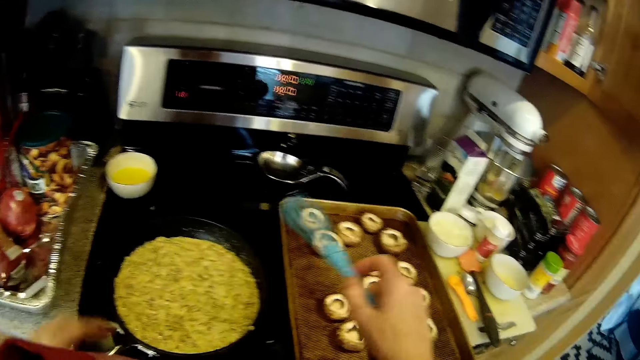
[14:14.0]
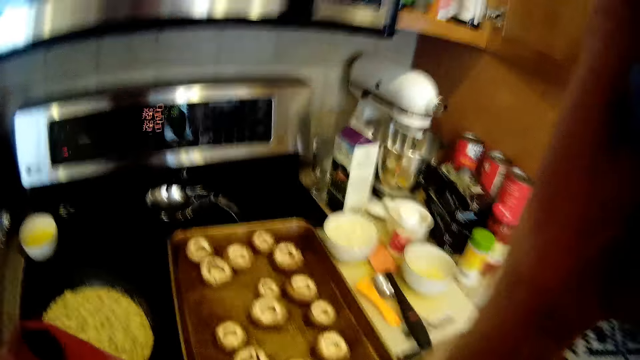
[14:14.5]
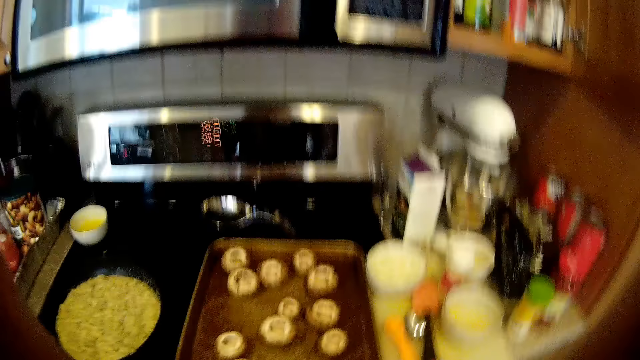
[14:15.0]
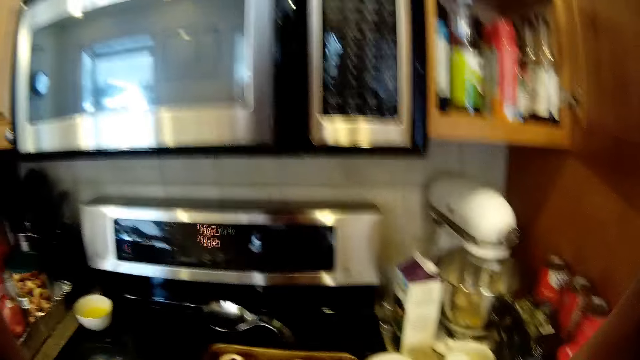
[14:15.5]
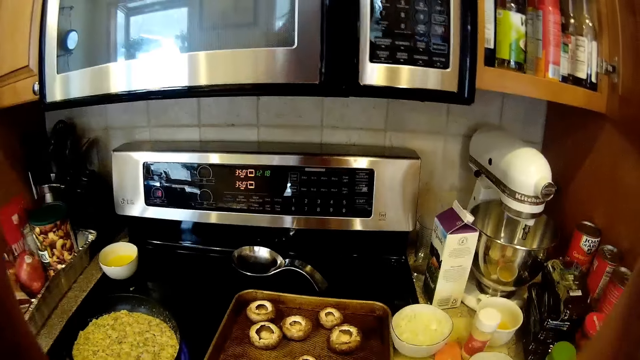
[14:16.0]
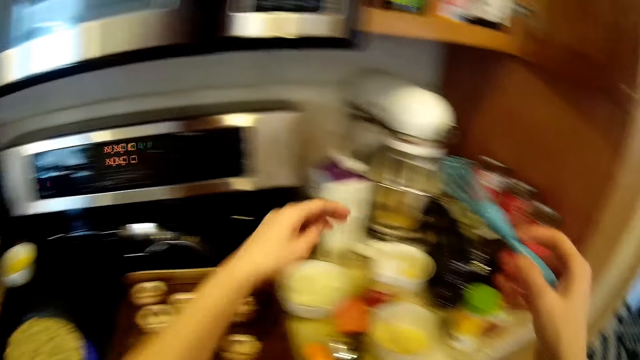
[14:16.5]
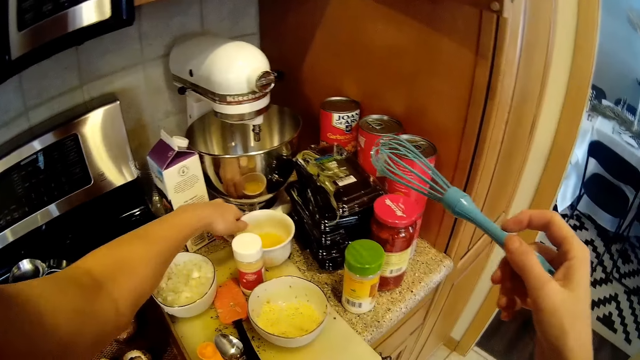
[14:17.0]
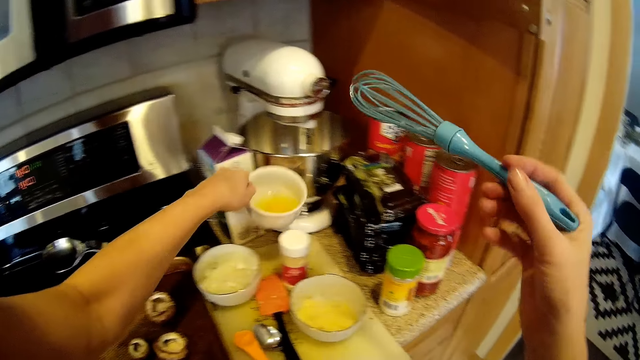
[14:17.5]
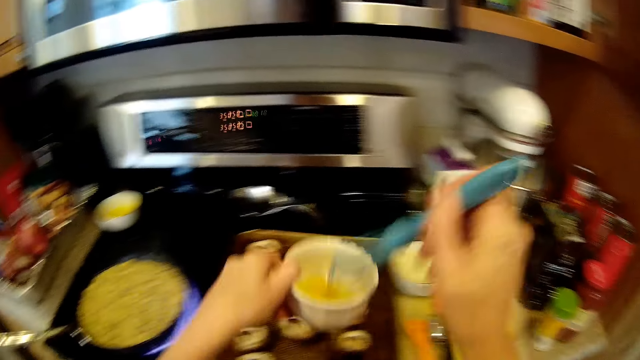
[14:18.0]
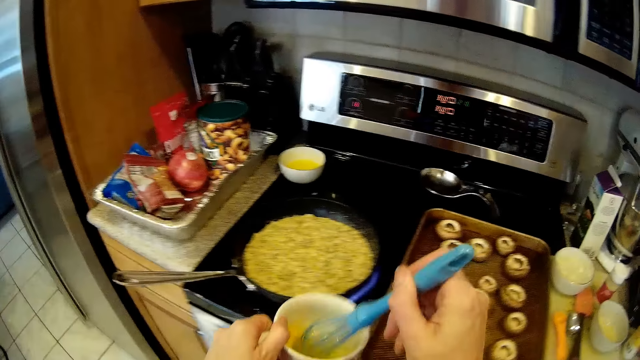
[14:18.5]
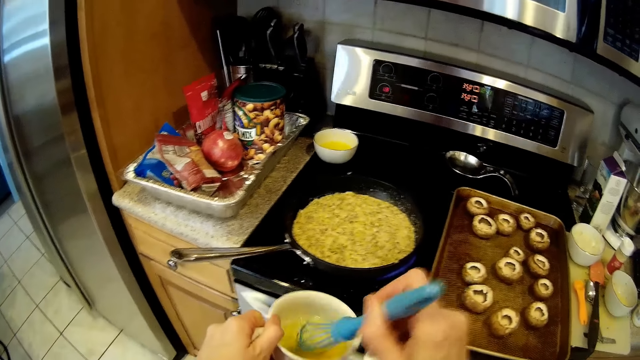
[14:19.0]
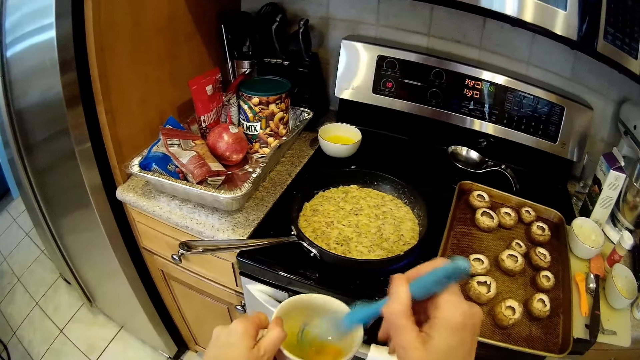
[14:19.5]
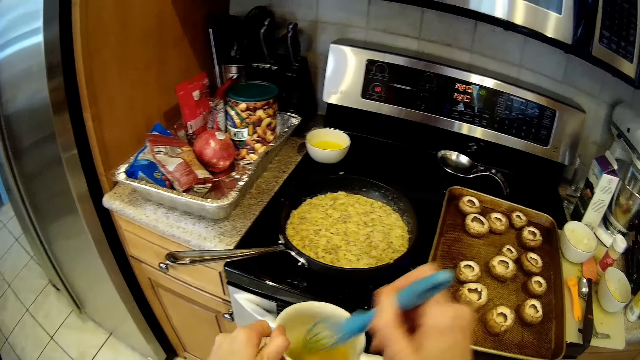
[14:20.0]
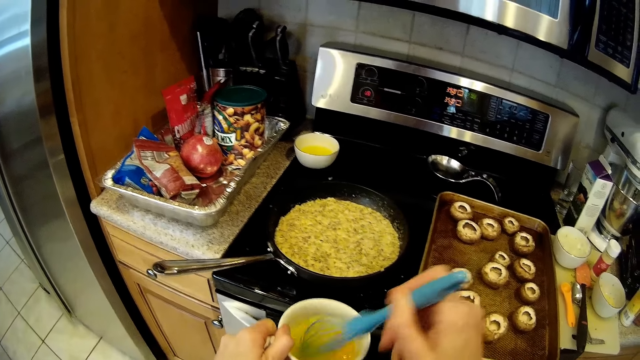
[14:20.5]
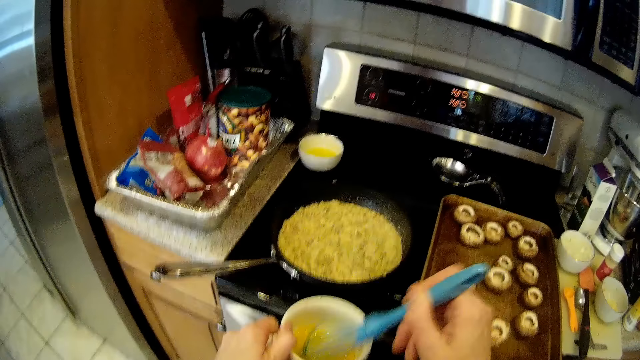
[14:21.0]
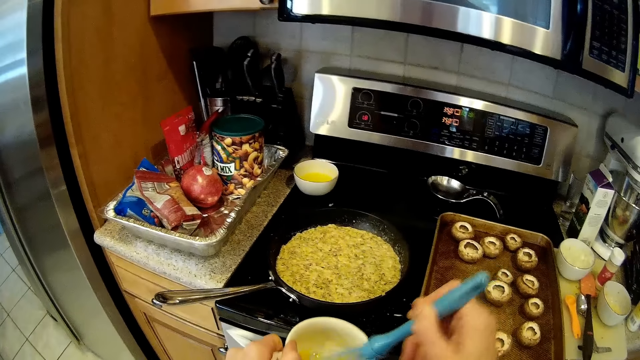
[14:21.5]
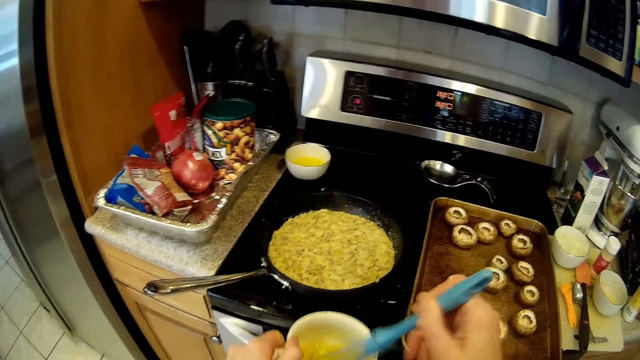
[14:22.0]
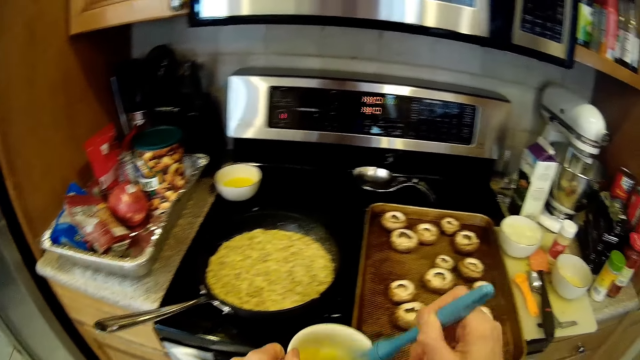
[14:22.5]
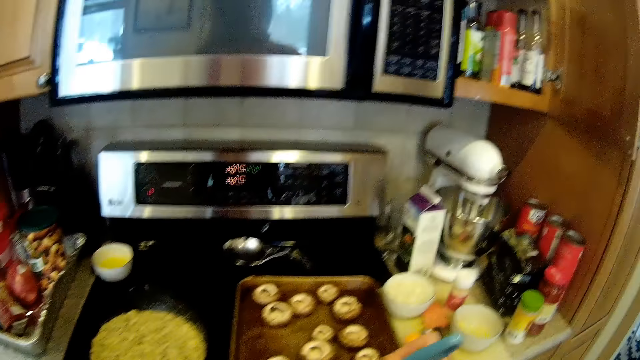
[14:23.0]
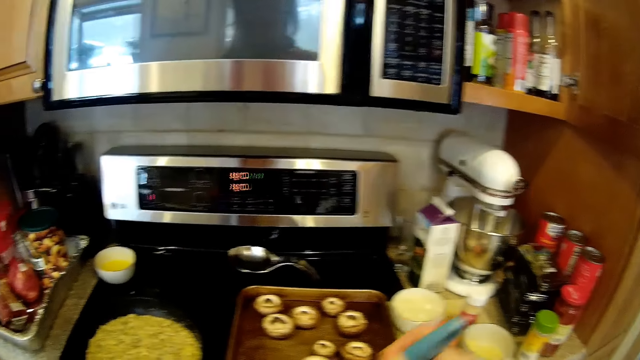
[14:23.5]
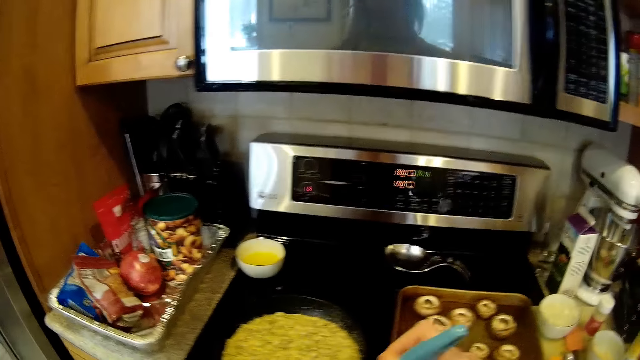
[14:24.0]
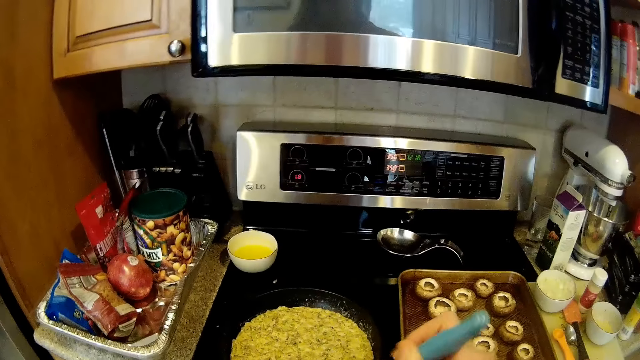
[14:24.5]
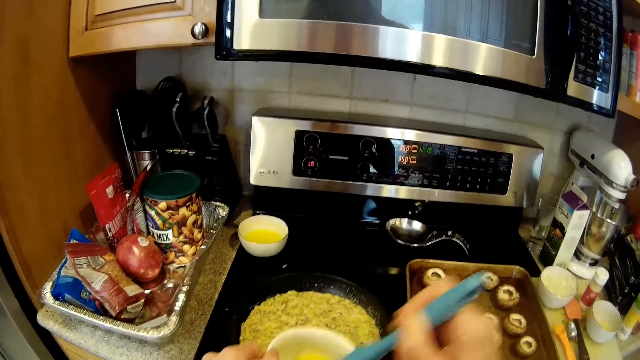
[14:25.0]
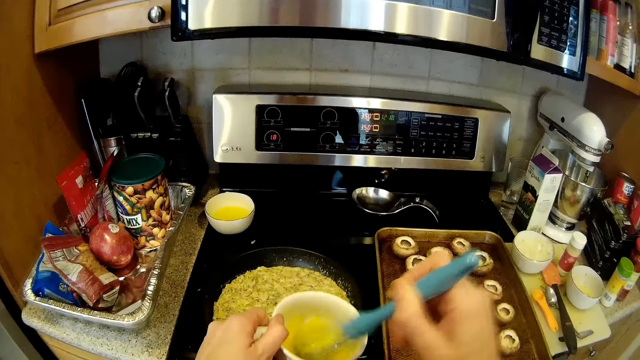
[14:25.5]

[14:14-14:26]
The camera wearer picks the bowl from the kitchen slab. They whisk the egg in the bowl.

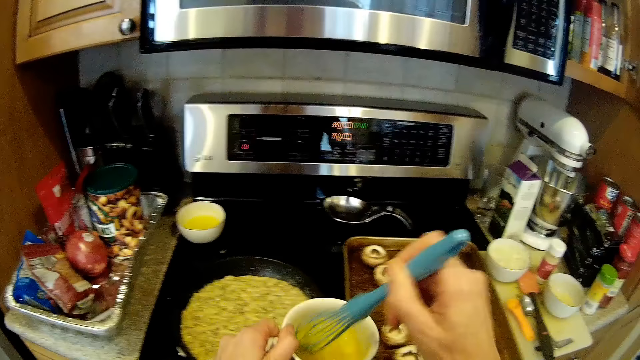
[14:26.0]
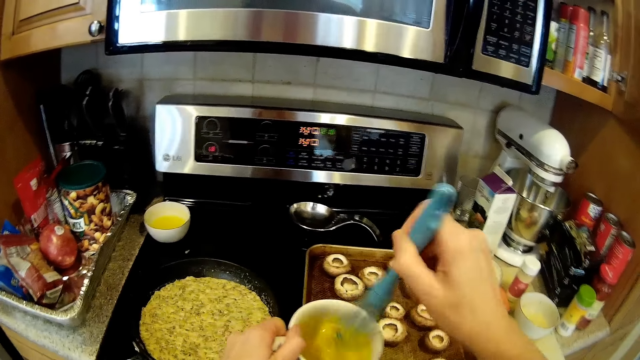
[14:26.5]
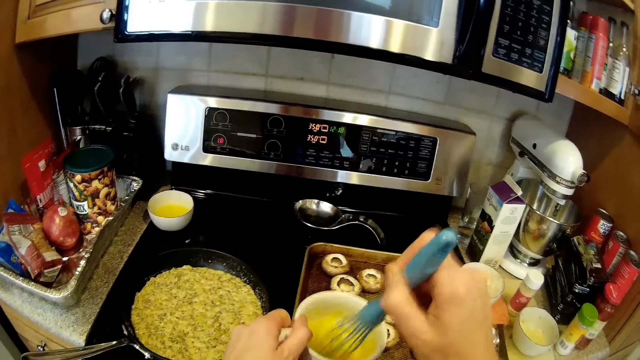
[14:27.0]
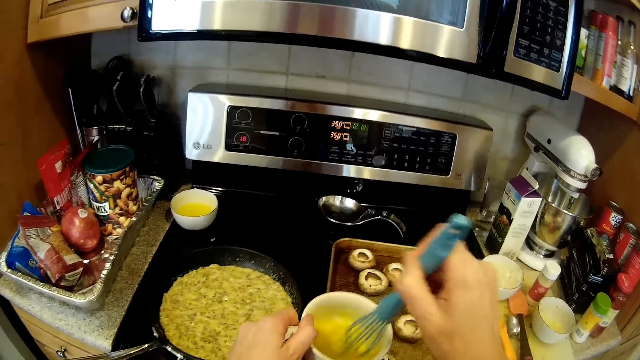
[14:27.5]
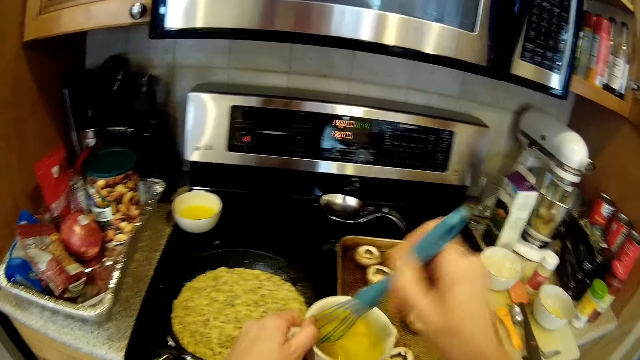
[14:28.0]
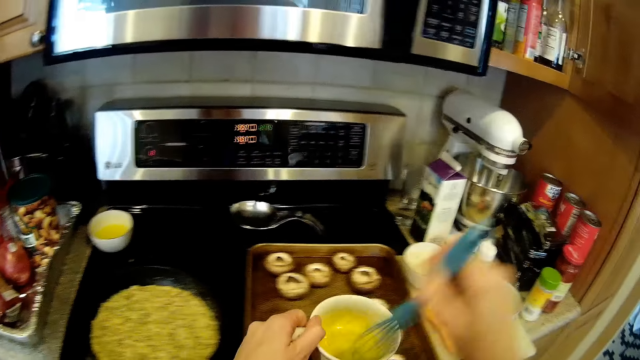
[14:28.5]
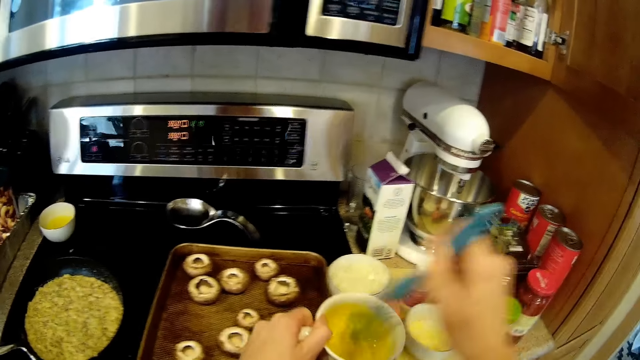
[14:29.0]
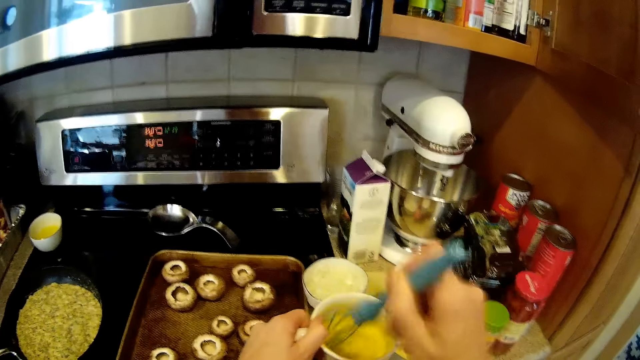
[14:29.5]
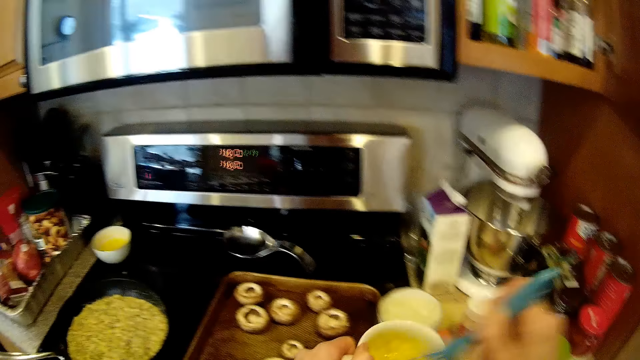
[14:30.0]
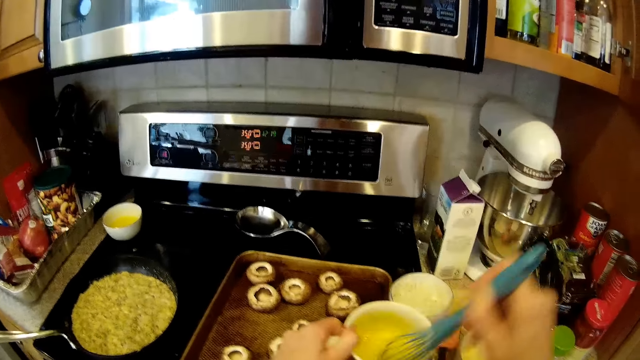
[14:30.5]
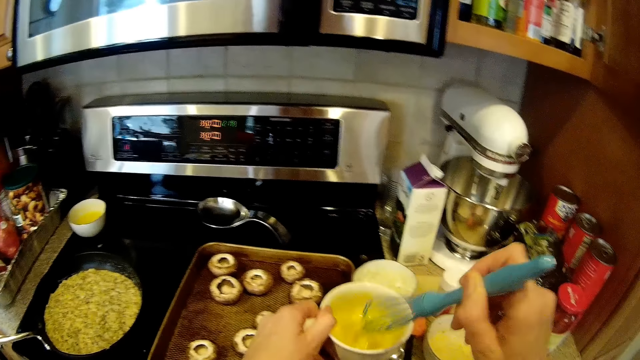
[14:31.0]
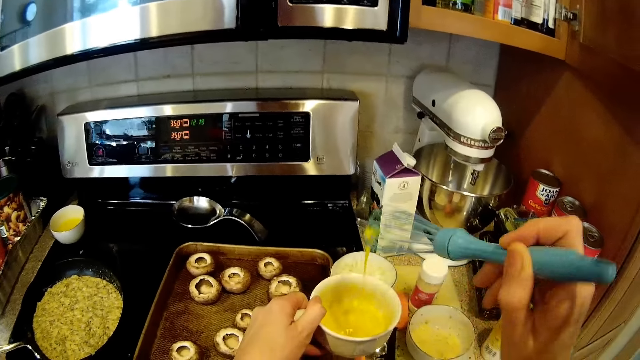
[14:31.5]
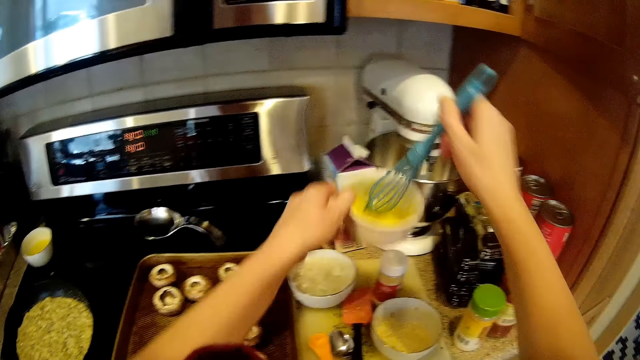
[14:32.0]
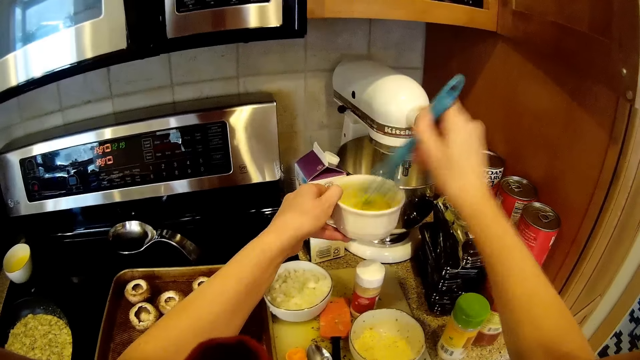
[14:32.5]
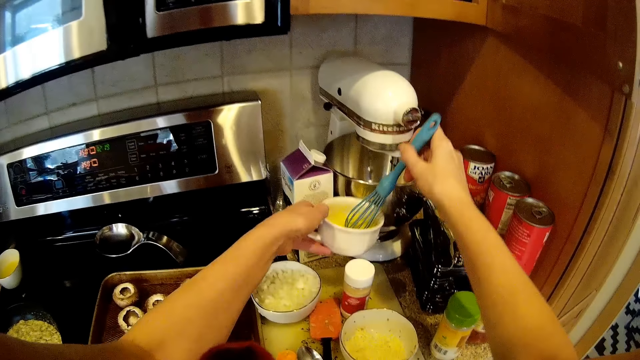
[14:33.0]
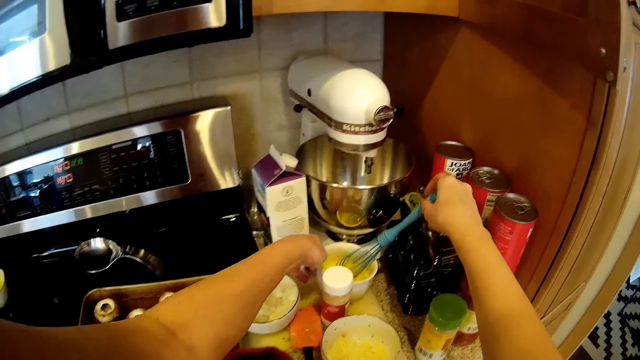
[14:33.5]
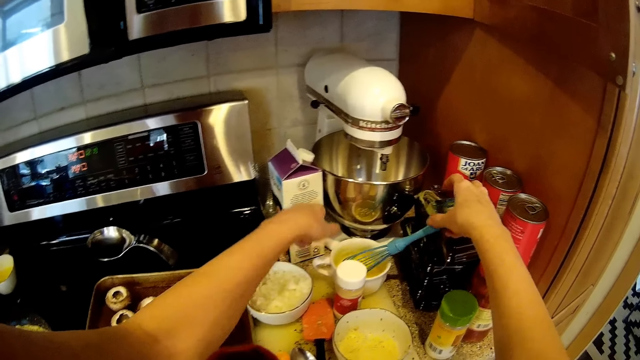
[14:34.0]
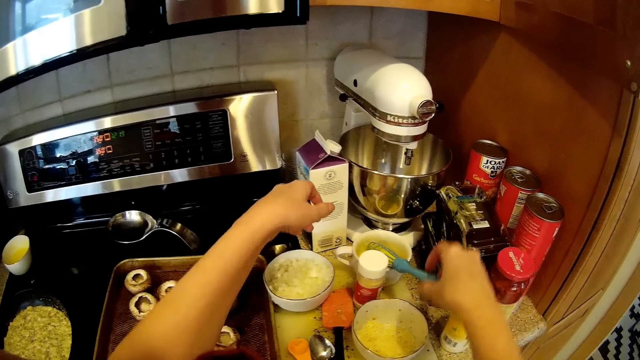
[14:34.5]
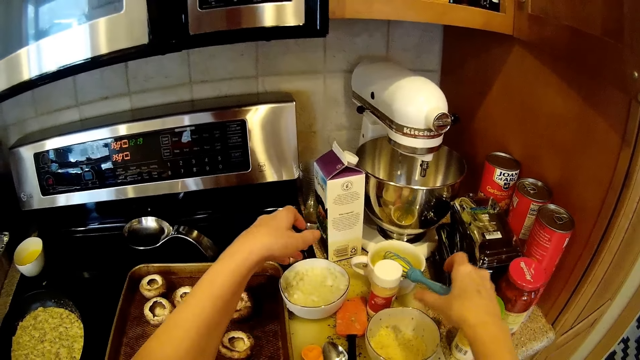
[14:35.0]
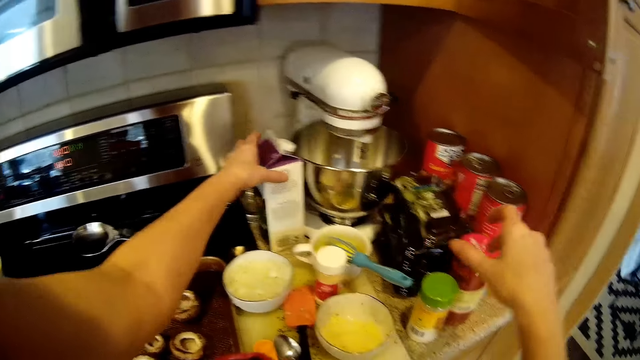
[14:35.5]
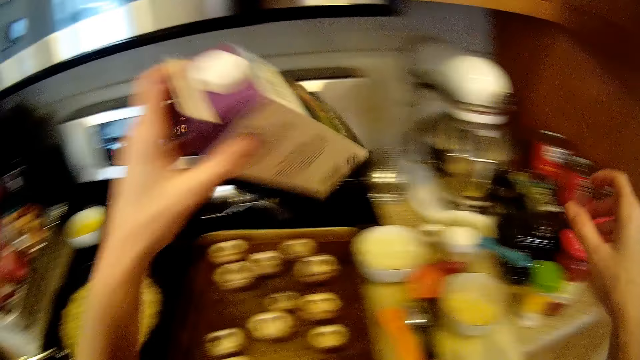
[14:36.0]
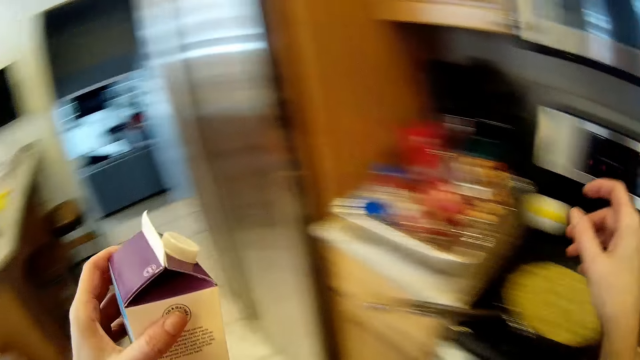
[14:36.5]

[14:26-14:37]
The camera wearer drops the bowl on the kitchen slab. He picks the pack of milk from the kitchen slab with his left hand.
